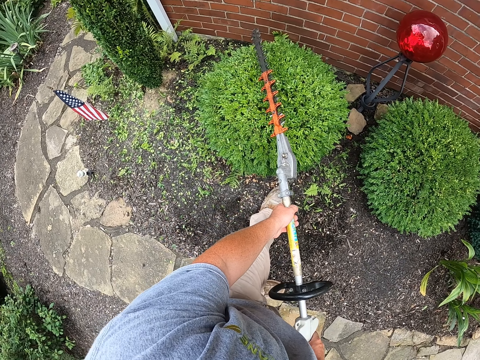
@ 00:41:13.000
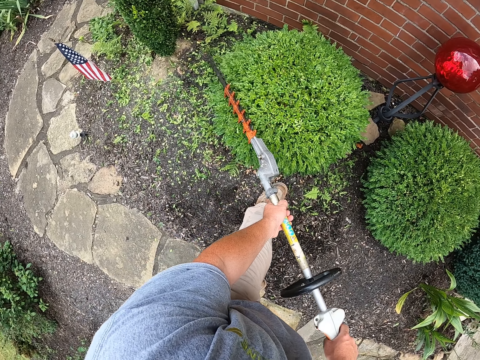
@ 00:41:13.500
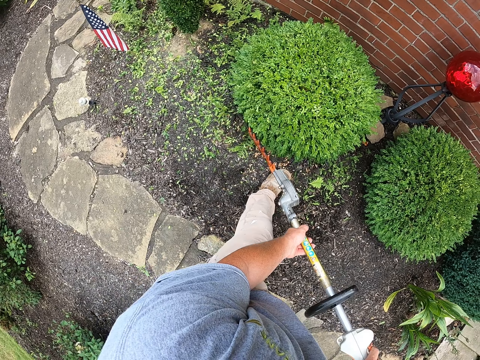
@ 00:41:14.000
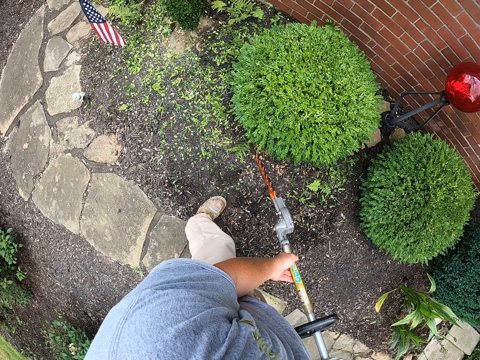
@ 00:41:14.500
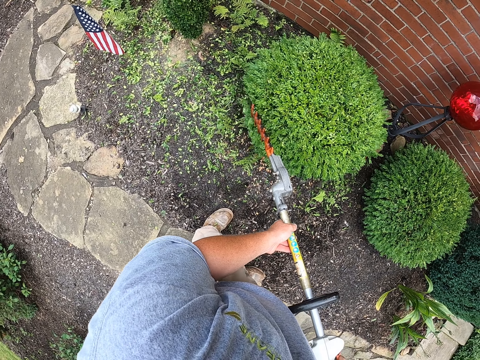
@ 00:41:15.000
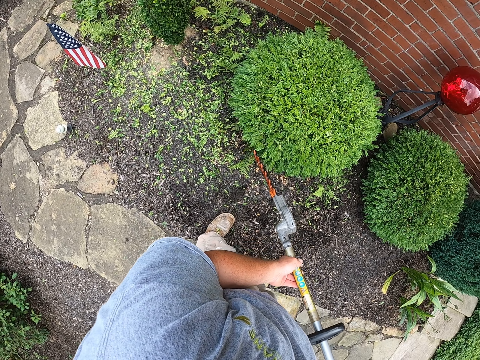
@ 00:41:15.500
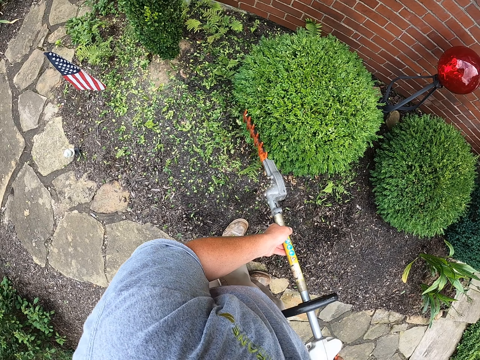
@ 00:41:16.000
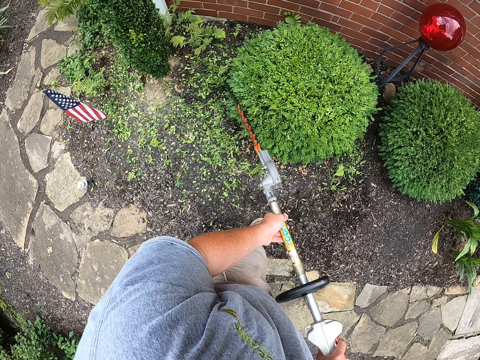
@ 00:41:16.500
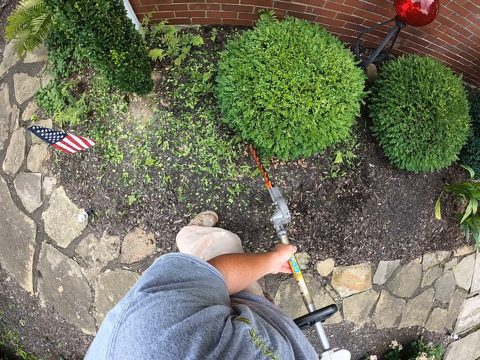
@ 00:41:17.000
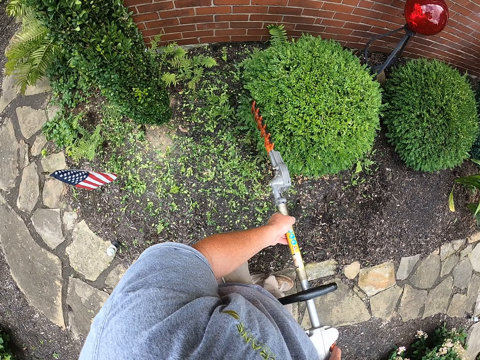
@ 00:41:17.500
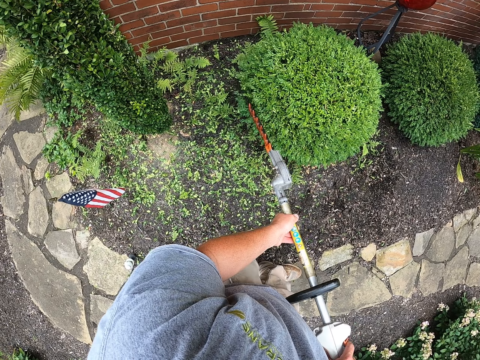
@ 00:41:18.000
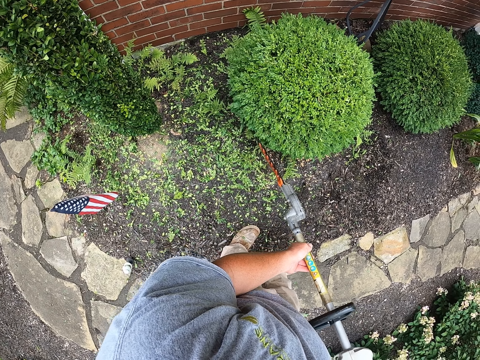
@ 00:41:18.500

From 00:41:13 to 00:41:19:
The camera wearer trims a shrub with a hedge trimmer.

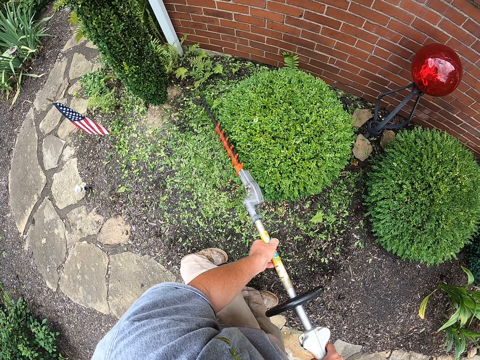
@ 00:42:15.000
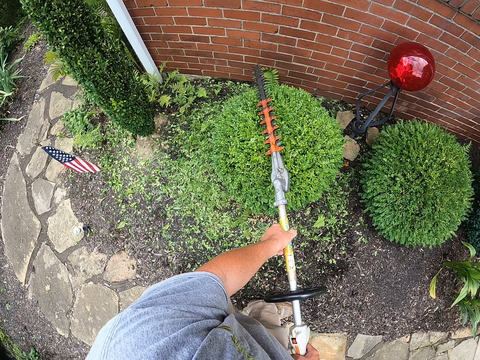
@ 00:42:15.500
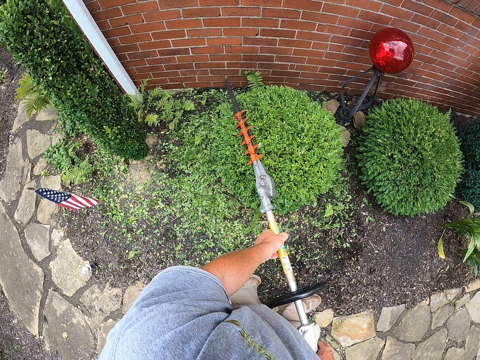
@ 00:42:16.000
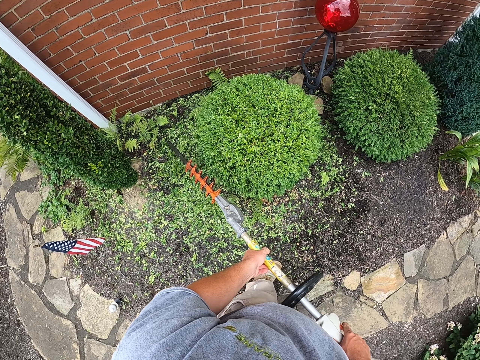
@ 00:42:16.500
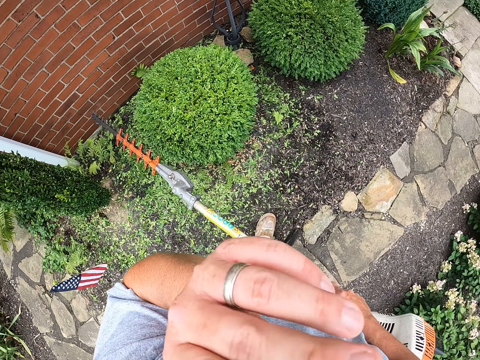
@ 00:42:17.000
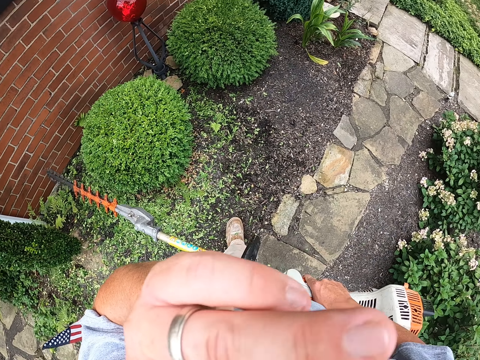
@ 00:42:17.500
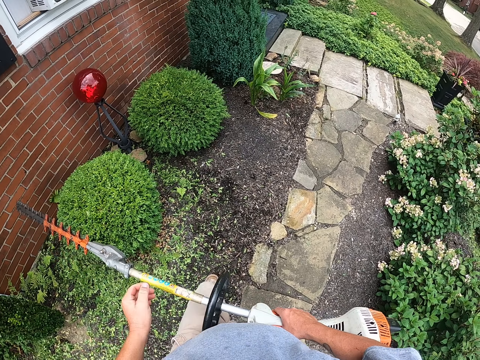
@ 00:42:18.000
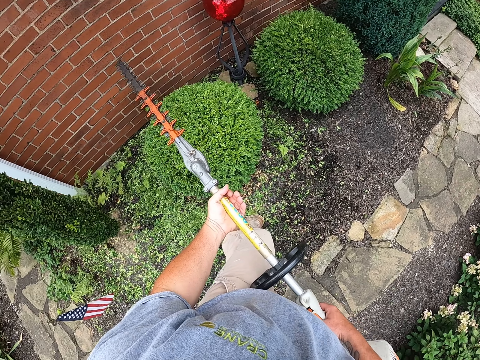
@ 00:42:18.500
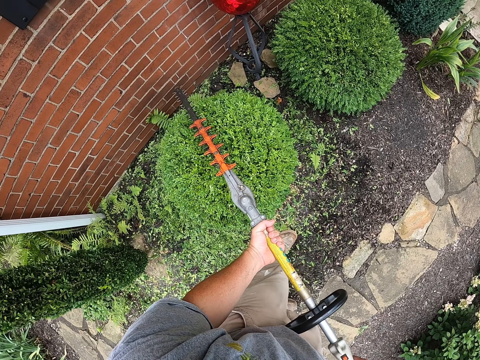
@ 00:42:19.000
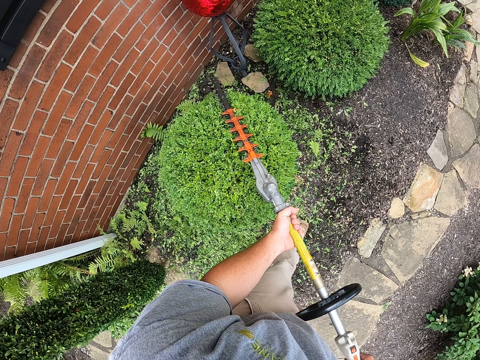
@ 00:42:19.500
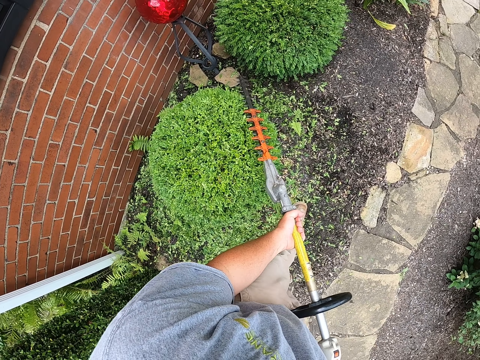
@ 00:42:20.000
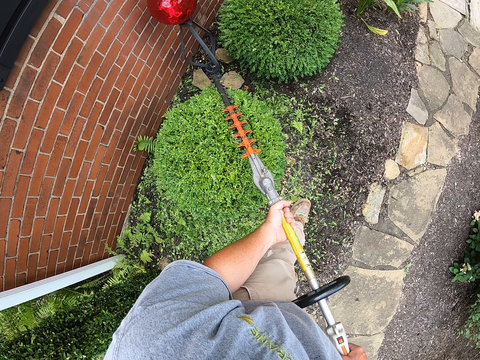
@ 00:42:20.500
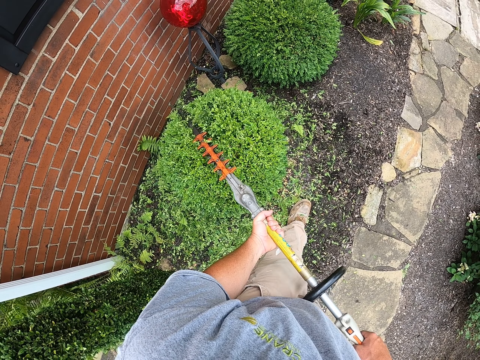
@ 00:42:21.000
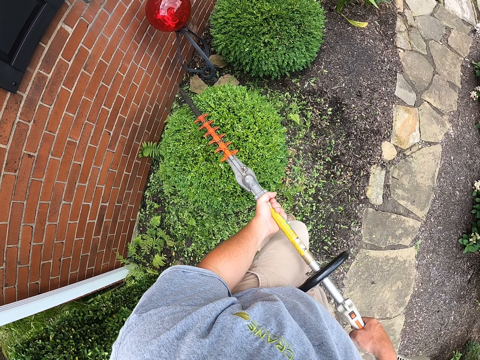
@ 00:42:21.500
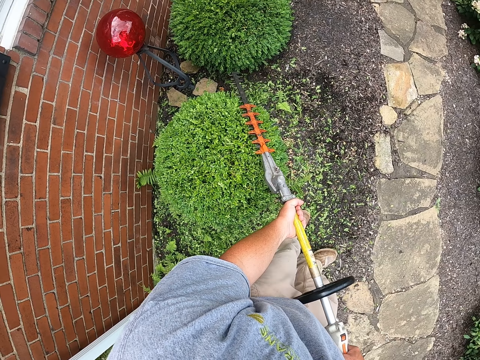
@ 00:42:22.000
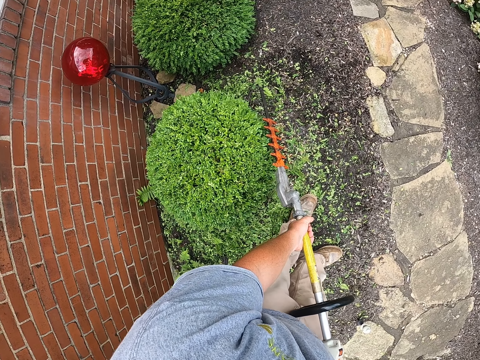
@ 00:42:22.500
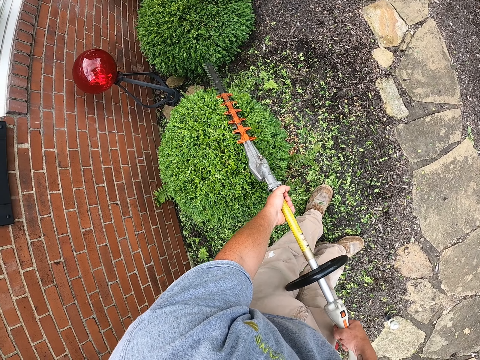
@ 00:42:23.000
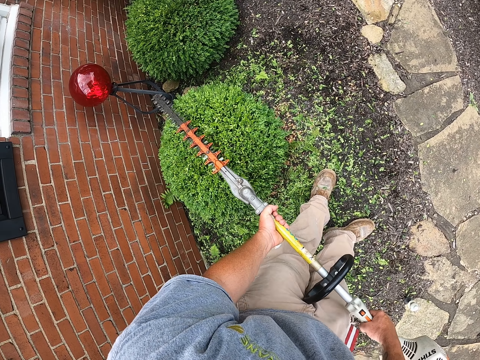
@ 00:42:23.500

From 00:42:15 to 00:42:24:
The camera wearer touches the camera. They rub the face. They trim a shrub with a hedge trimmer.
